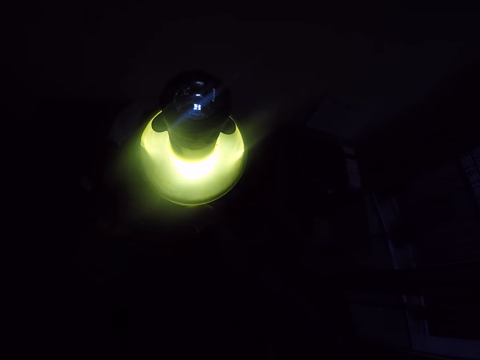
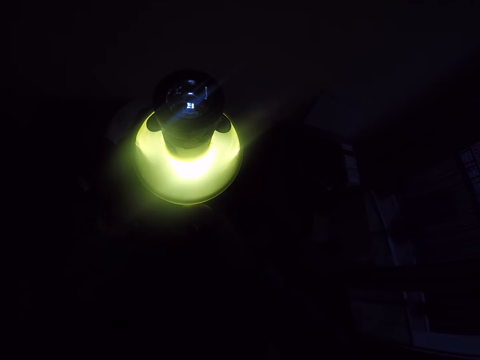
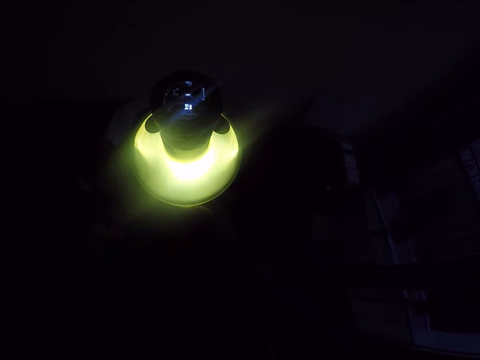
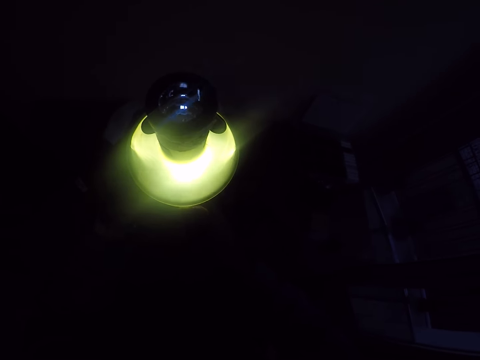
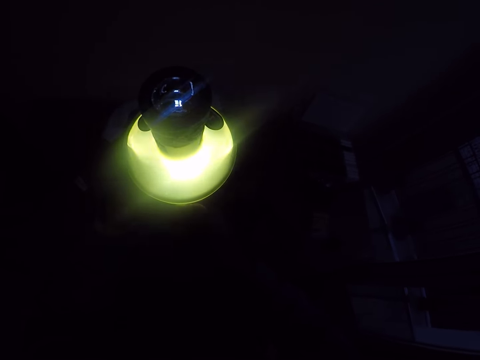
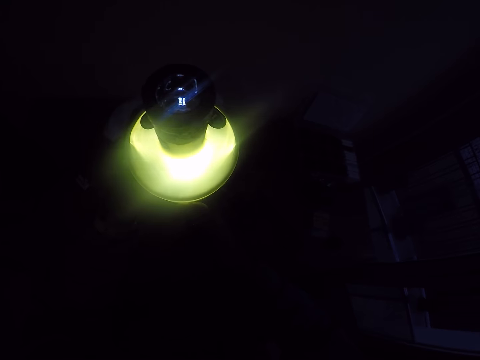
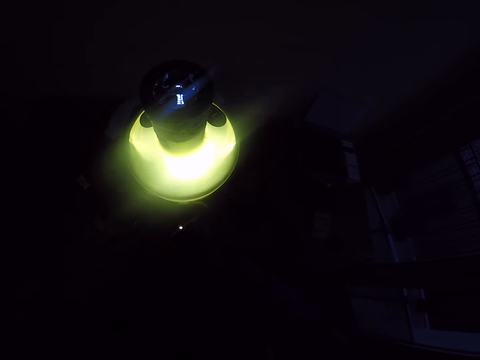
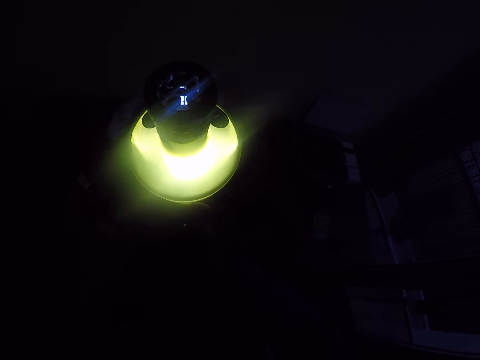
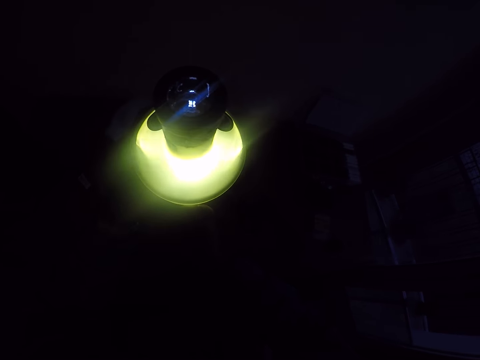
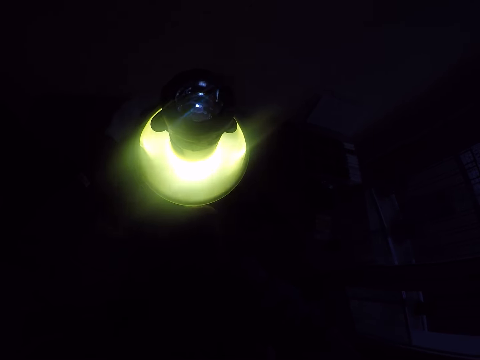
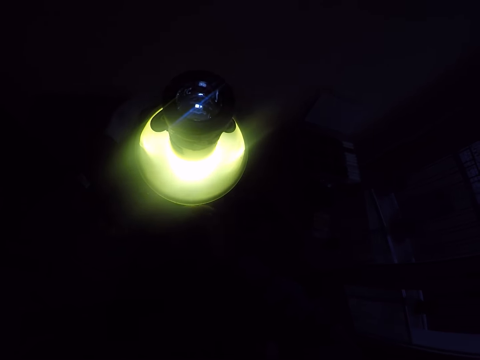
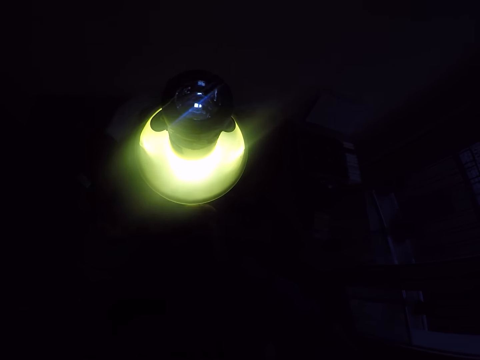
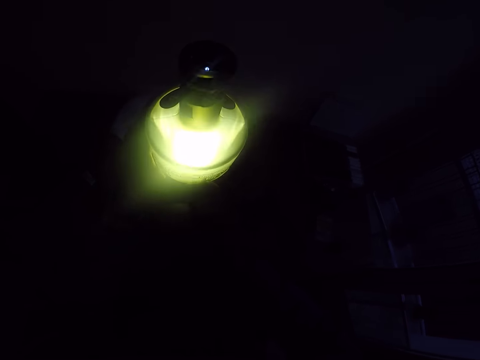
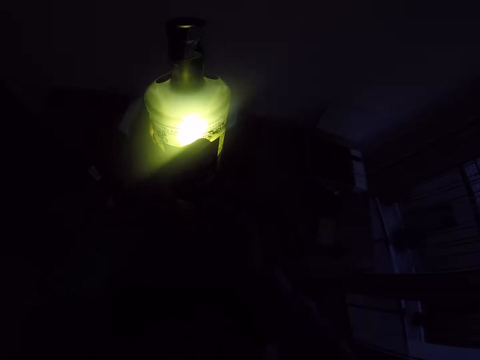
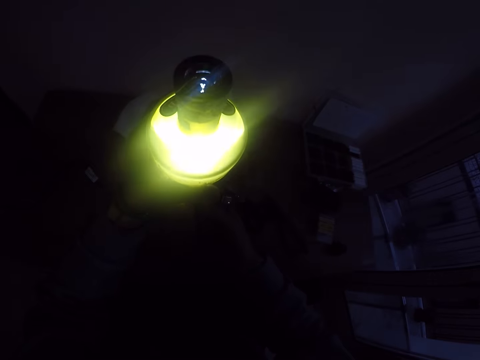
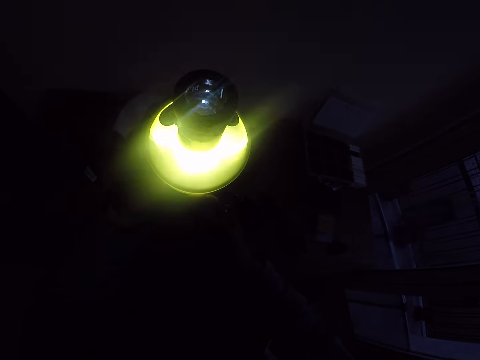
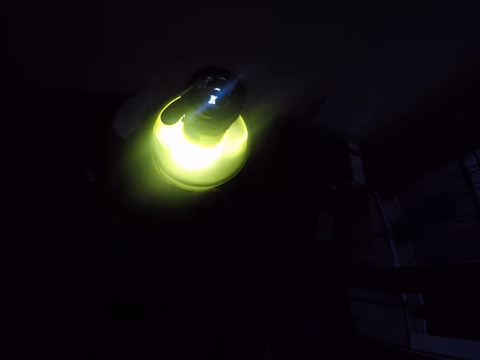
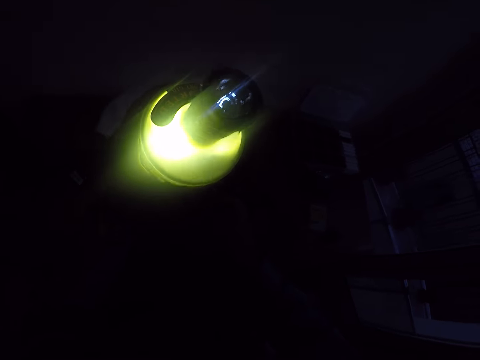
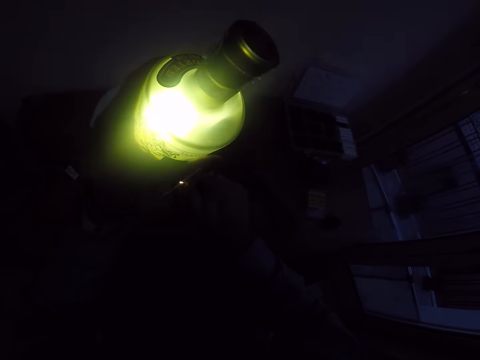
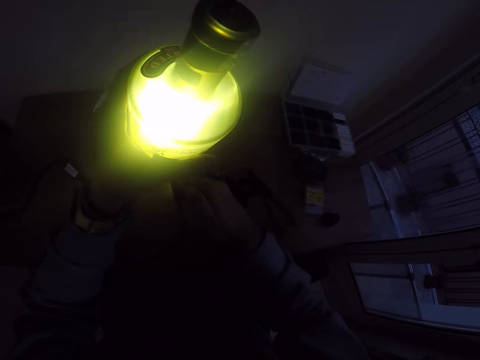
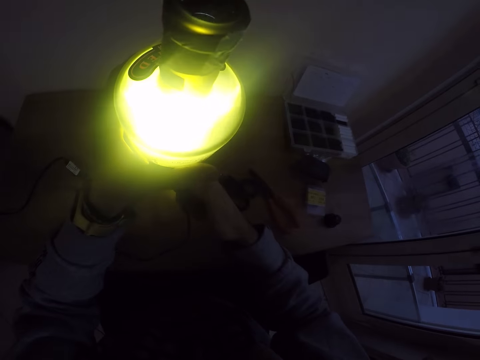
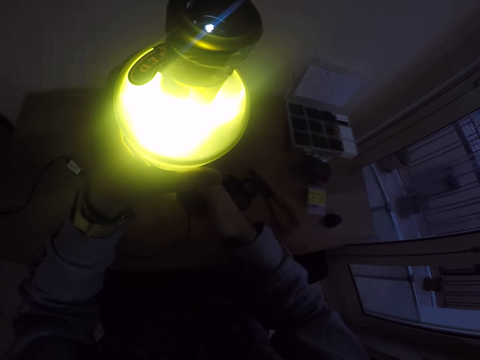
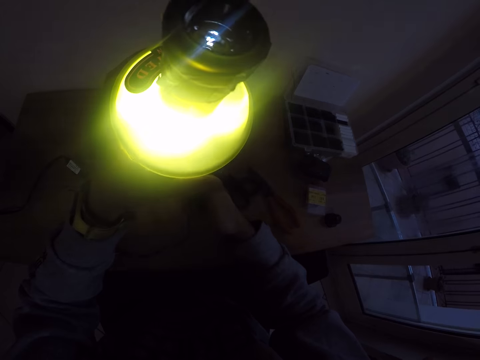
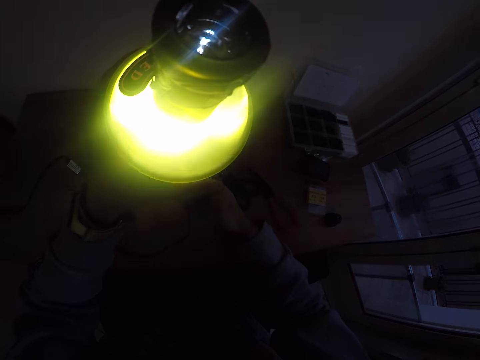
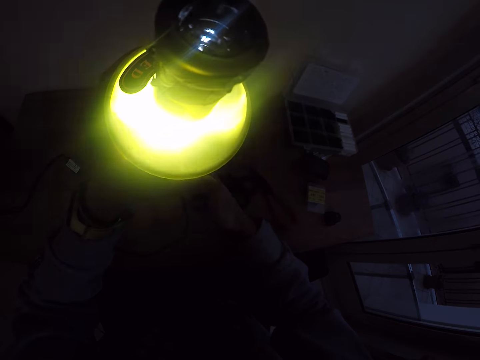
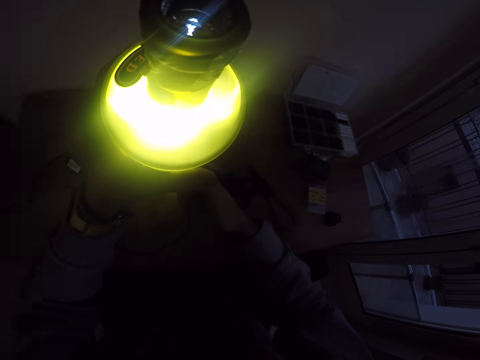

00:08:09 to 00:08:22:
The camera wearer tilts the lamp. They fix the cable on the lamp. They burn the cable.

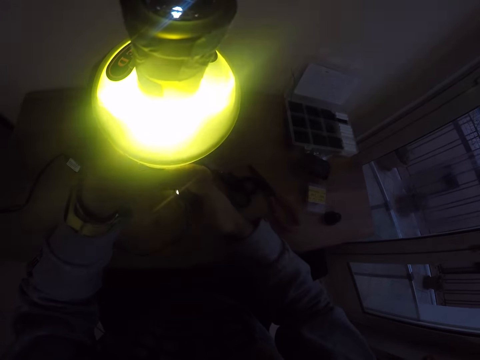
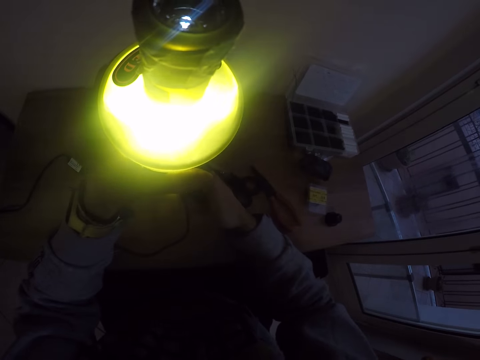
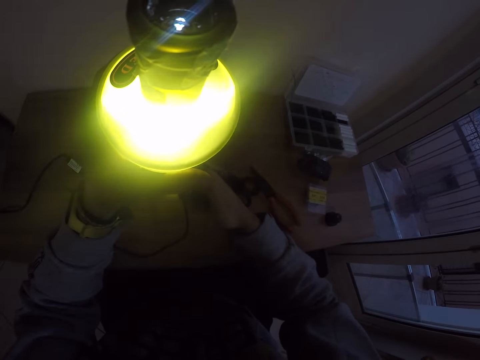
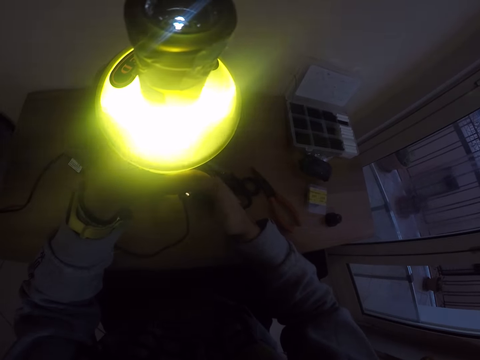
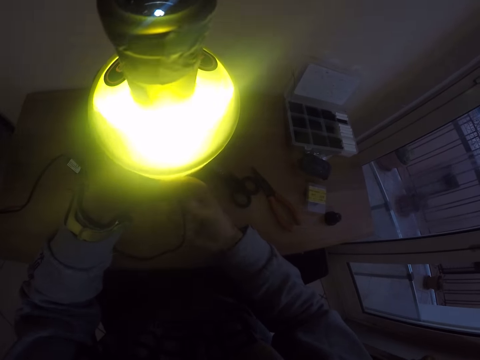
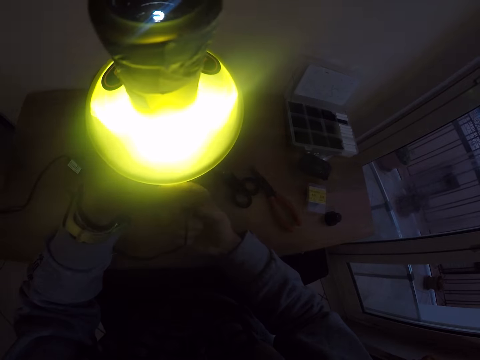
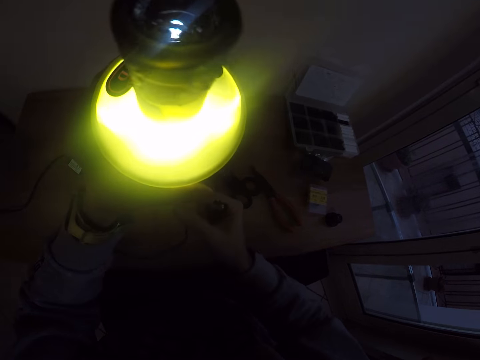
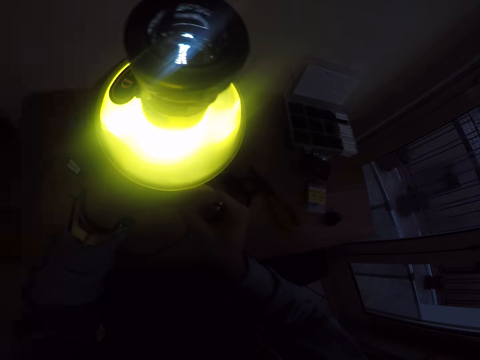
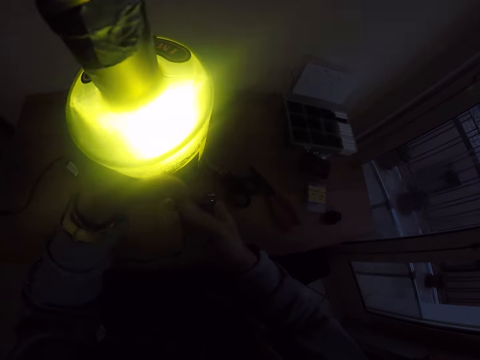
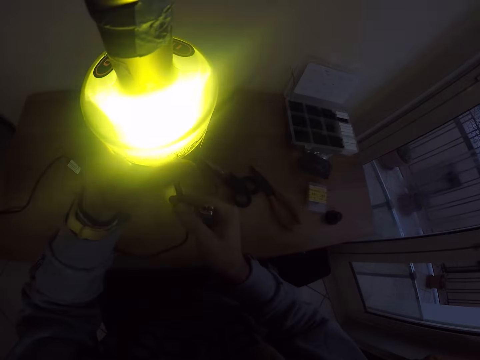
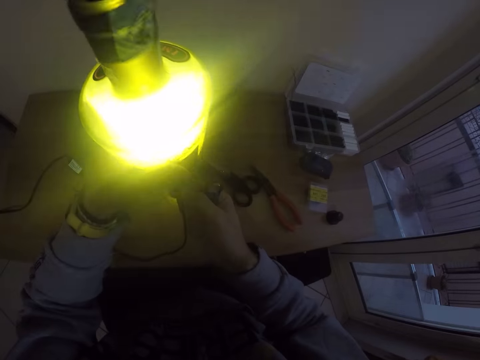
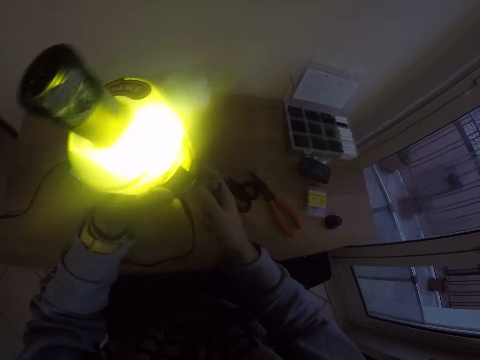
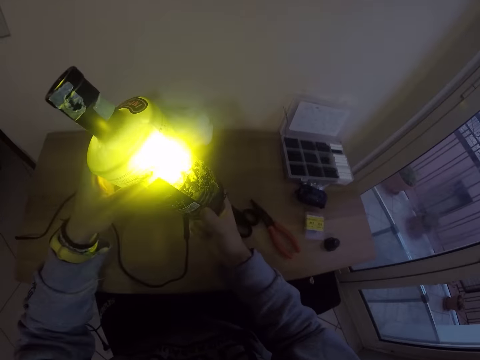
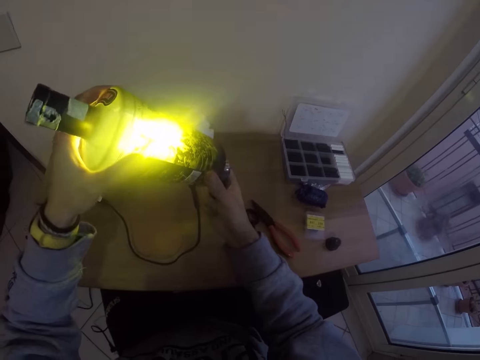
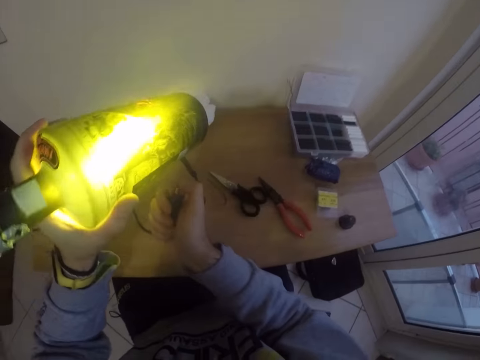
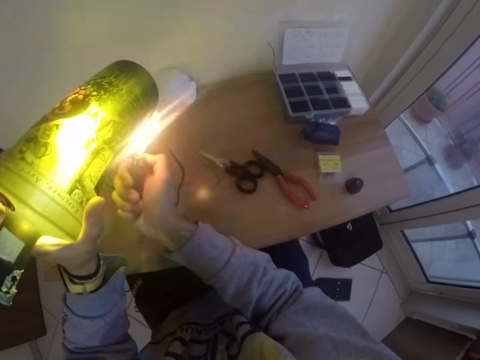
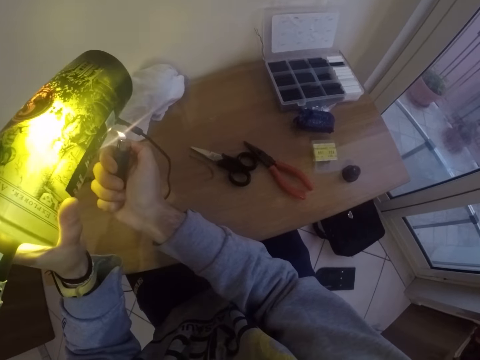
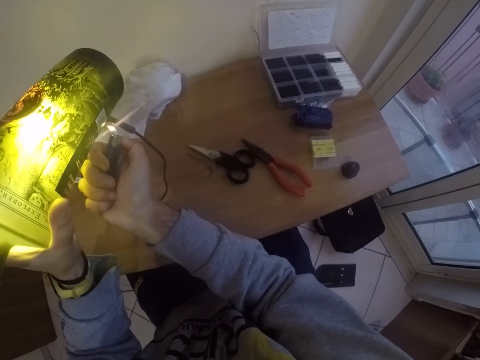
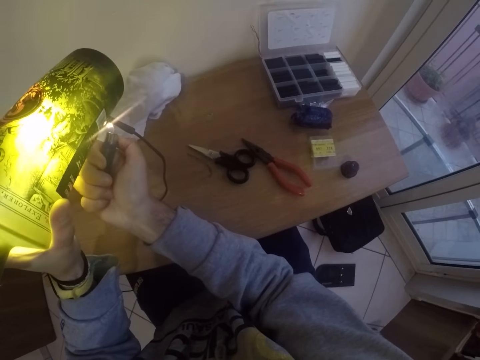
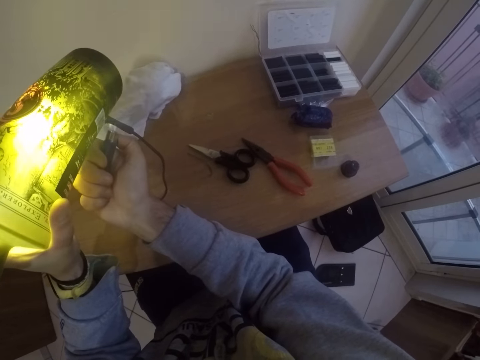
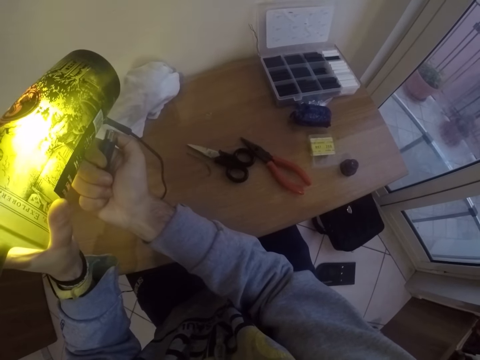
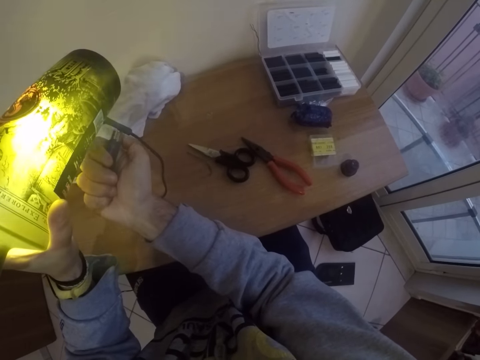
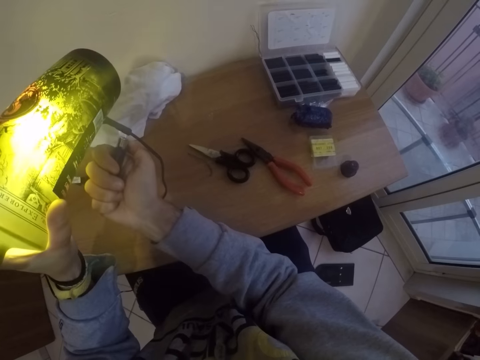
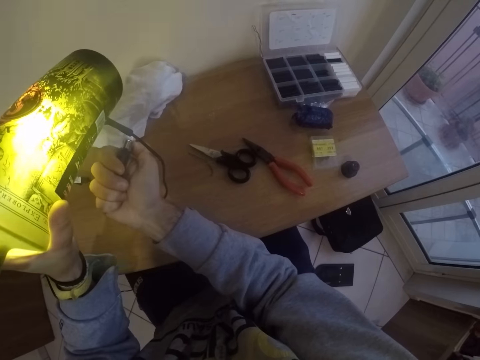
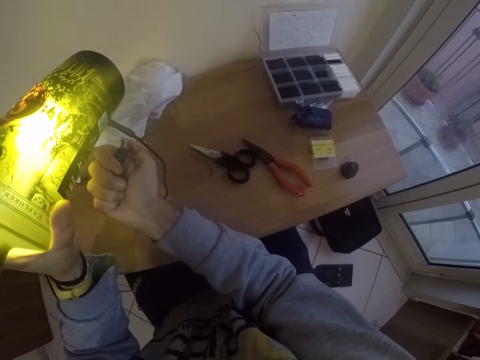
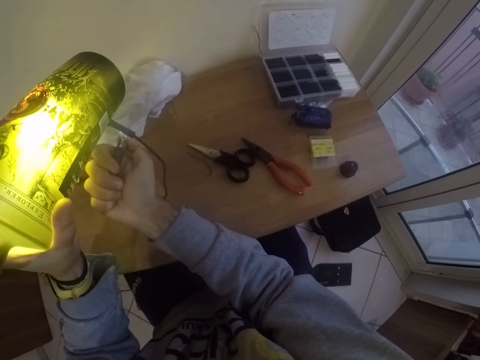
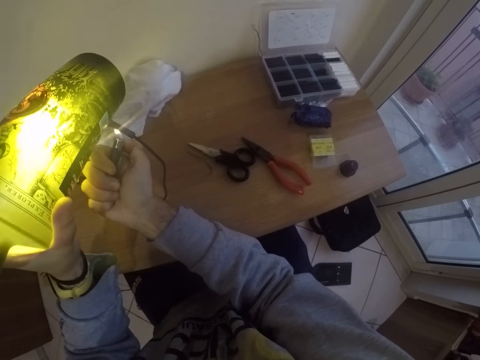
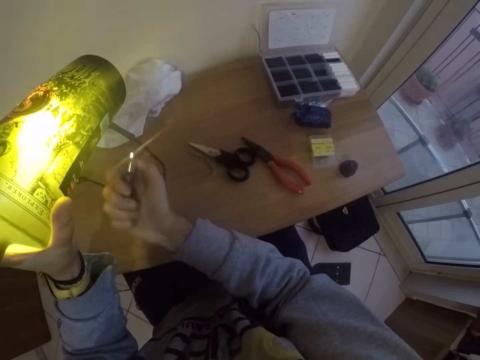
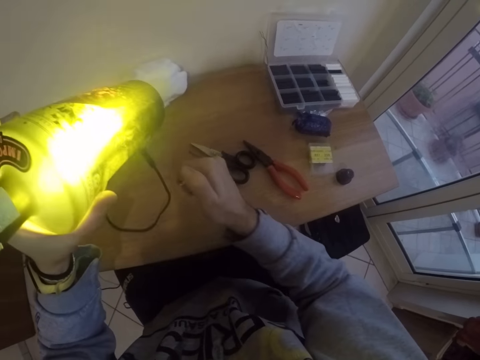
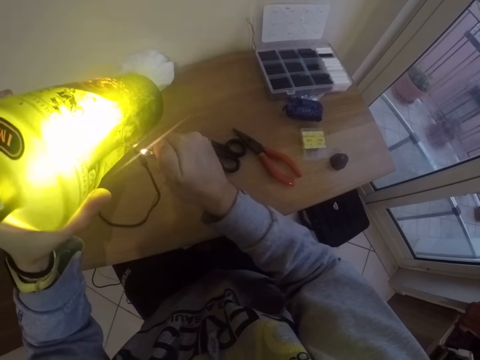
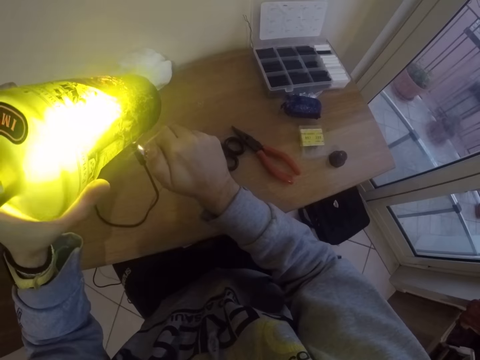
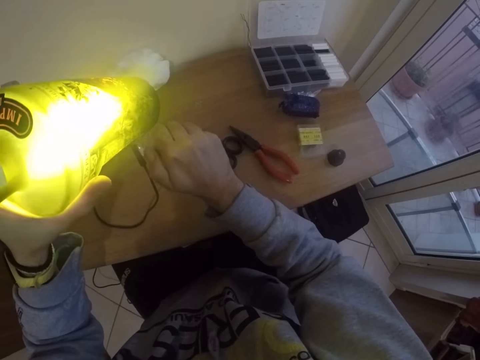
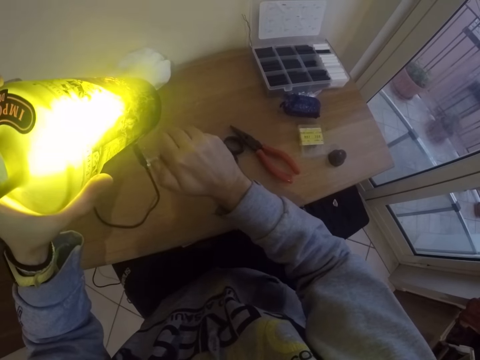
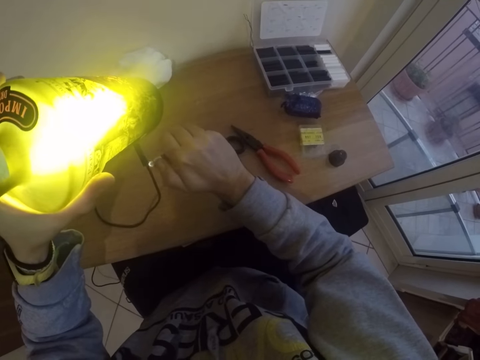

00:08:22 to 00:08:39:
The camera wearer touches a cable. He pushes the cable in the bottle lamp with his right hand. He holds the lamp with the other hand. He tilts the lamp. He repositions his hand on the lamp. He removes his hand from the lamp. He sears the cable with fire from the lighter in his right hand. He puts the lighter on. He moves the lighter away from the lamp. He moves the lamp. He puts the lighter on. He burns the cable.
